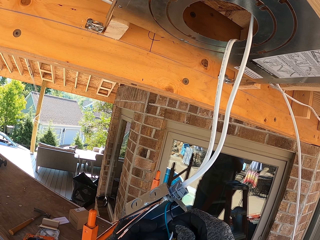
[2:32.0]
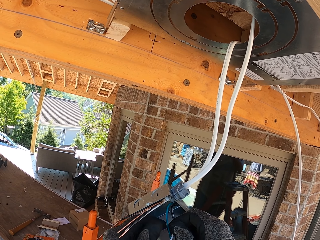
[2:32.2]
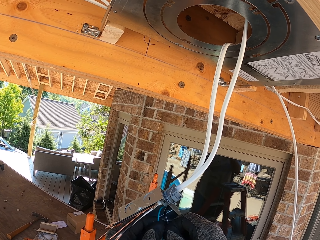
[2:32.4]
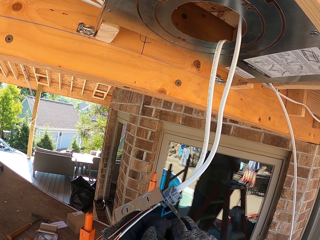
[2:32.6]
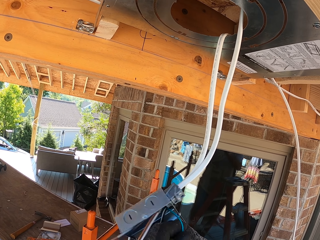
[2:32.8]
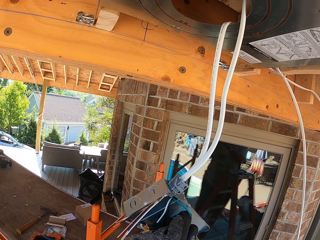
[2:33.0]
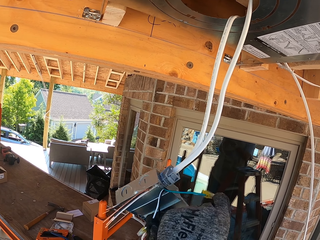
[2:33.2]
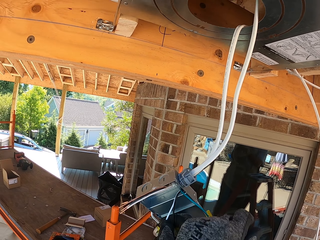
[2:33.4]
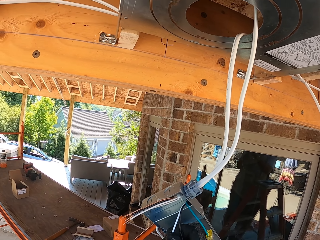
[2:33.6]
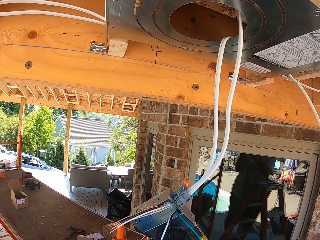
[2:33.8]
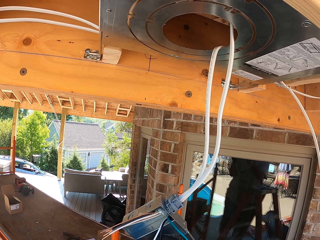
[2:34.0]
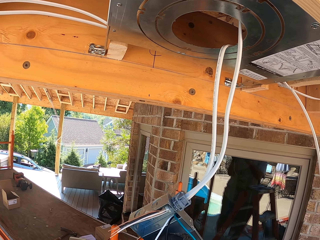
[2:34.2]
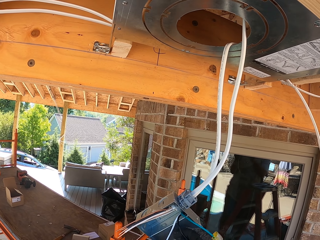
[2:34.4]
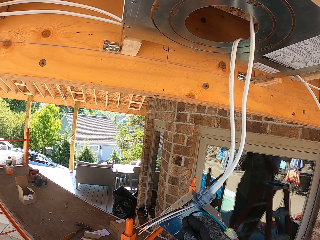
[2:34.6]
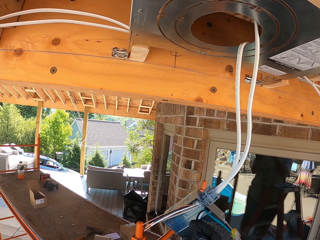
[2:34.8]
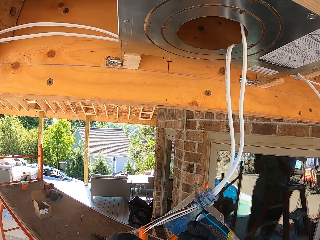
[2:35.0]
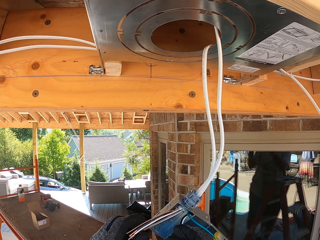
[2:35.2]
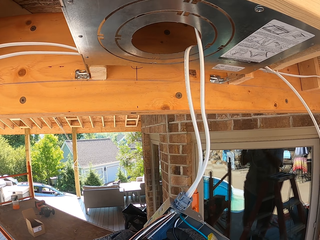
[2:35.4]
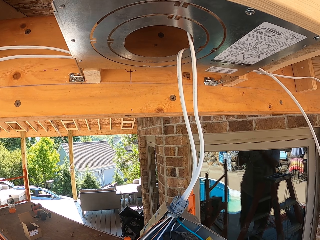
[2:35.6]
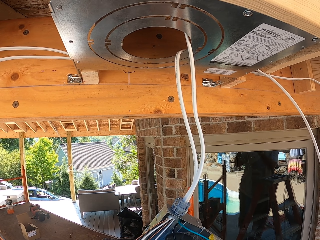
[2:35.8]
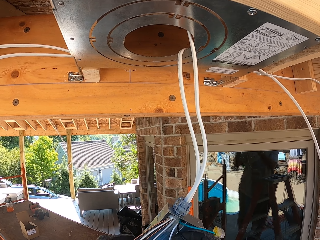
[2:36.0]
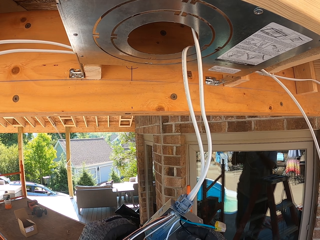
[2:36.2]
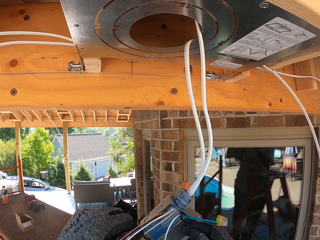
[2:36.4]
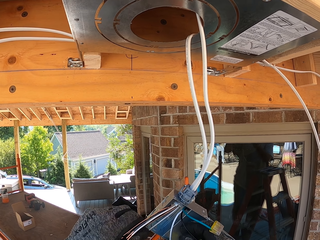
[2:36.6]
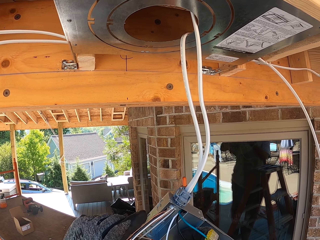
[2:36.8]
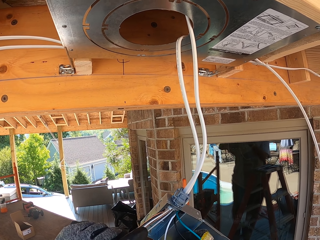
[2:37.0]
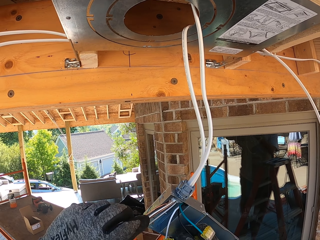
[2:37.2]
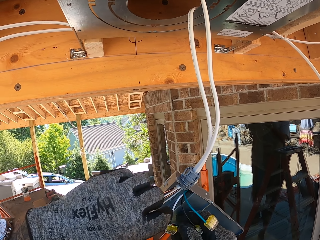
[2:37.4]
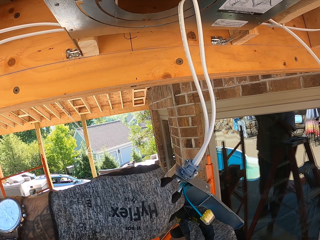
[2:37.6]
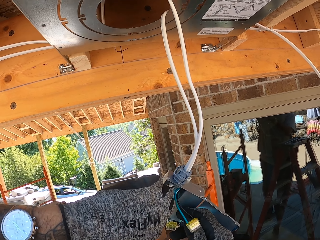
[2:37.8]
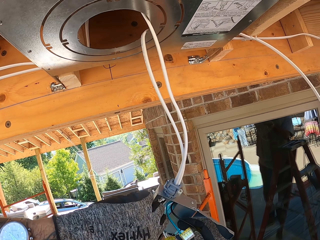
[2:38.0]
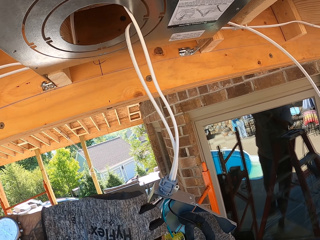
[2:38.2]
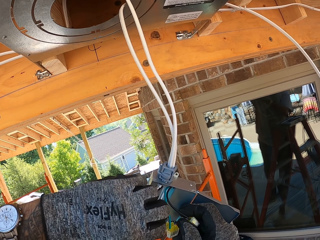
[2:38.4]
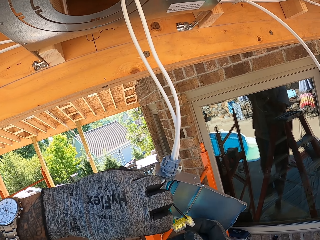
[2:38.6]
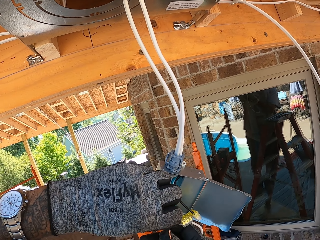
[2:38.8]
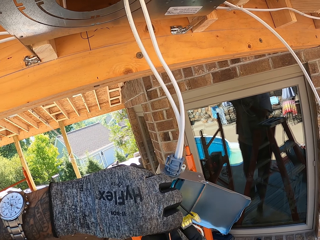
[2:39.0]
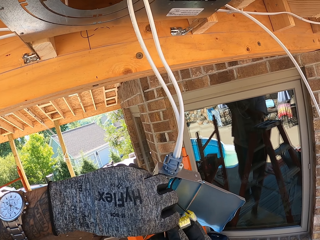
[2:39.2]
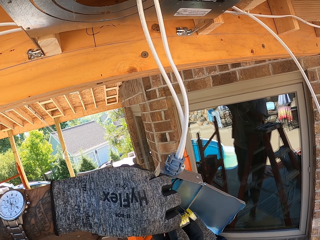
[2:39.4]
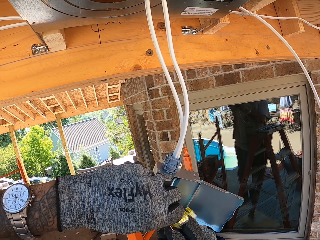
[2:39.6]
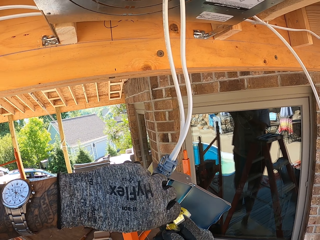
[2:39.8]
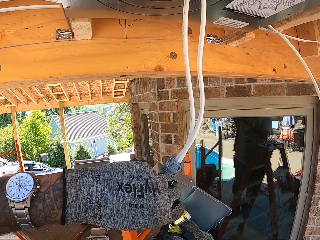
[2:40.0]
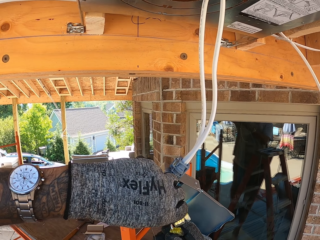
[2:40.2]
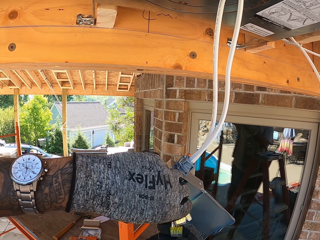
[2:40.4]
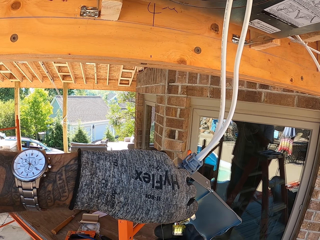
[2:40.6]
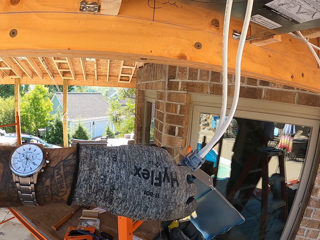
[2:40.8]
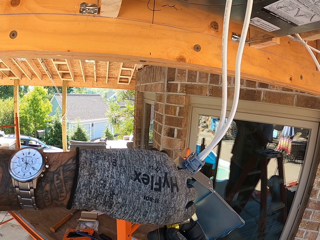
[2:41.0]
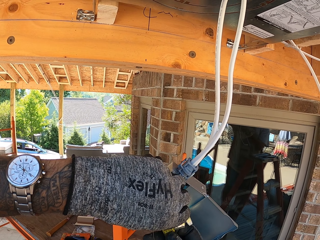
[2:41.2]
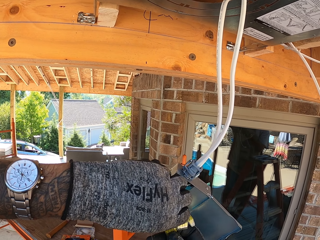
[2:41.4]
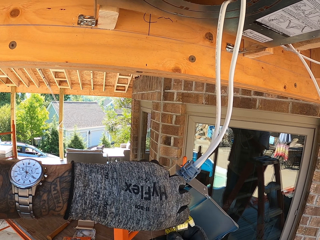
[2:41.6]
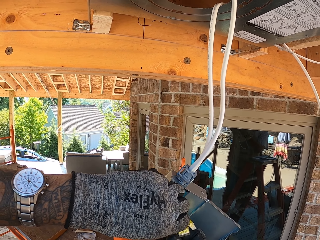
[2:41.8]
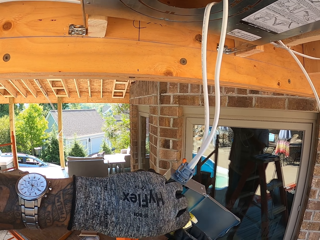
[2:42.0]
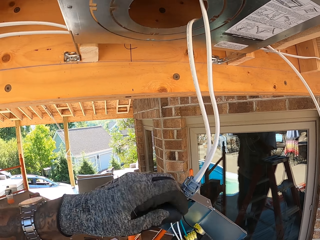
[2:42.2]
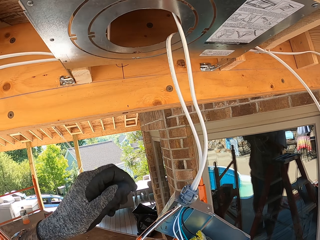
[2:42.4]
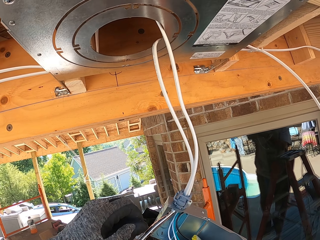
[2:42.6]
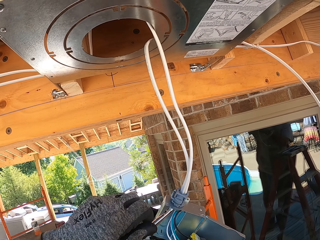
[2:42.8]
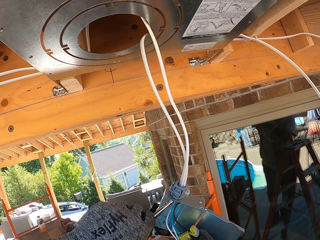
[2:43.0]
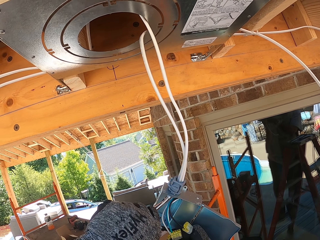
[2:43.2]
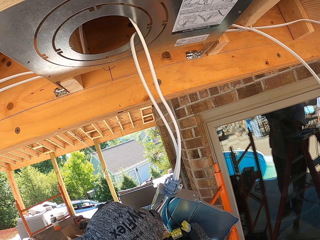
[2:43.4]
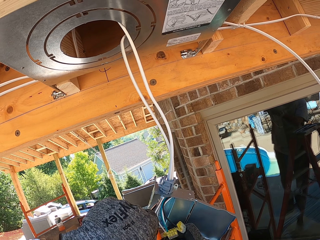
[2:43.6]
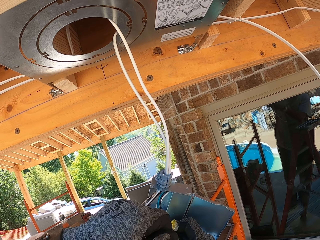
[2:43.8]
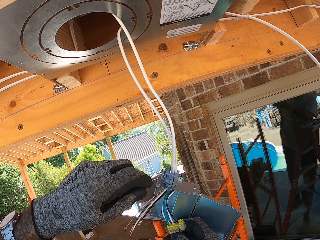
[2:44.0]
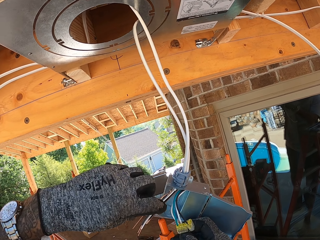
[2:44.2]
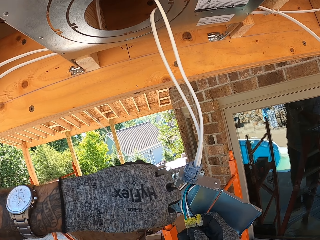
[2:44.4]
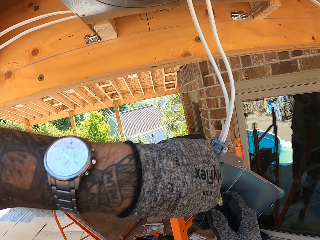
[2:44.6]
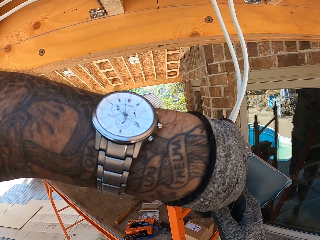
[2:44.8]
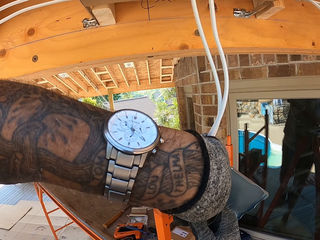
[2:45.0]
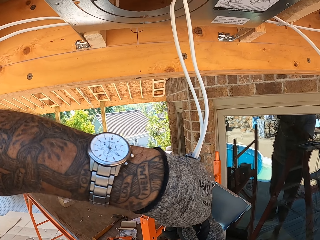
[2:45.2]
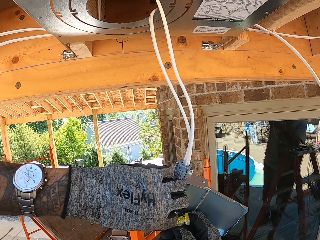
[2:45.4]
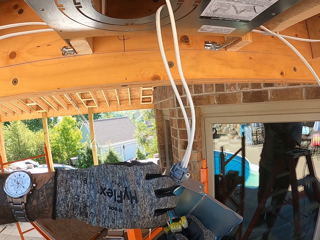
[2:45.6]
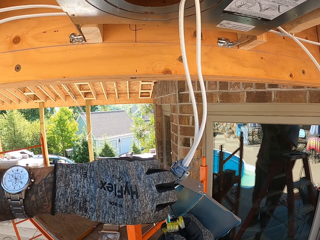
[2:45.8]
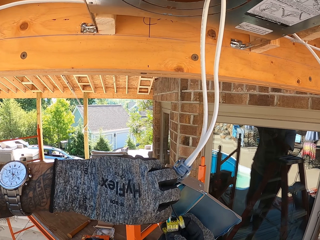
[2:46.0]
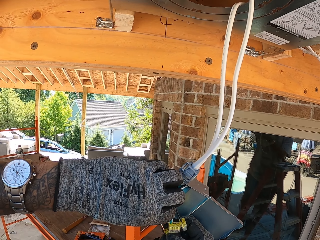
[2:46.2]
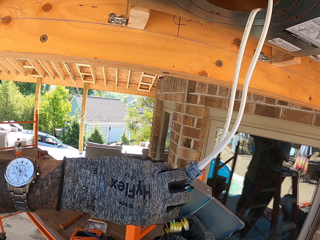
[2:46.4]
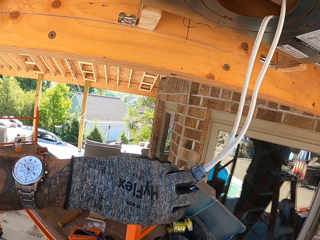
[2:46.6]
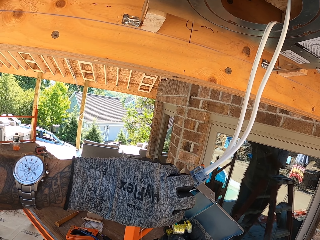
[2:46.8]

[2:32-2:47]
The camera wearer fixes the RJ45.
